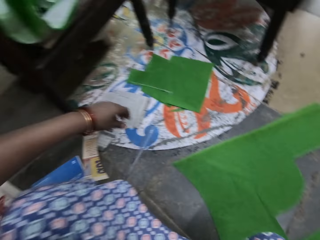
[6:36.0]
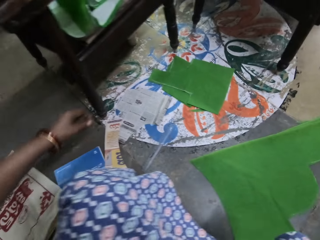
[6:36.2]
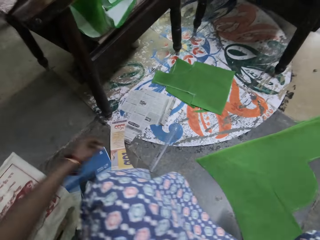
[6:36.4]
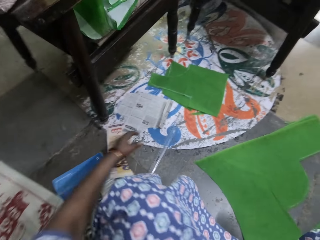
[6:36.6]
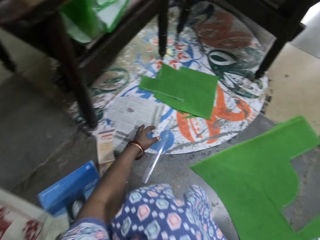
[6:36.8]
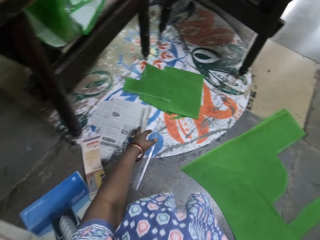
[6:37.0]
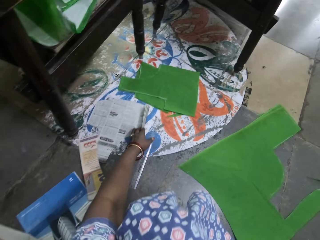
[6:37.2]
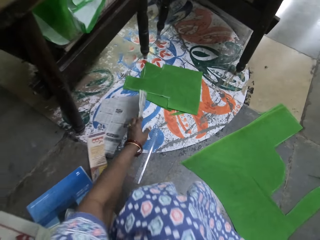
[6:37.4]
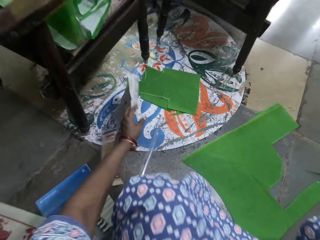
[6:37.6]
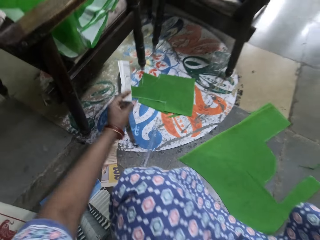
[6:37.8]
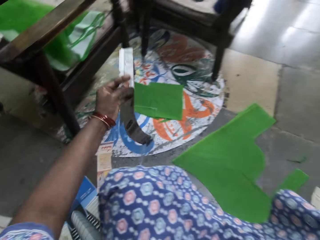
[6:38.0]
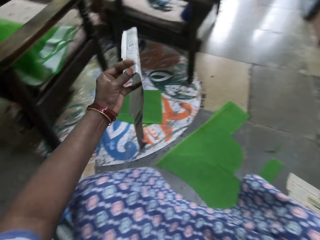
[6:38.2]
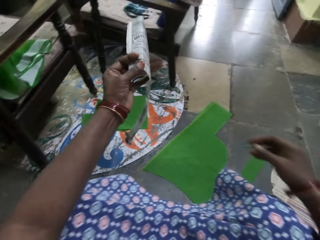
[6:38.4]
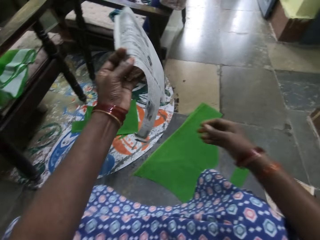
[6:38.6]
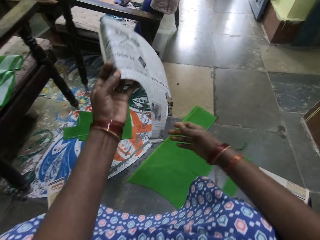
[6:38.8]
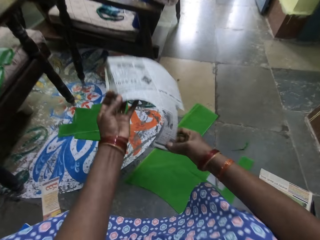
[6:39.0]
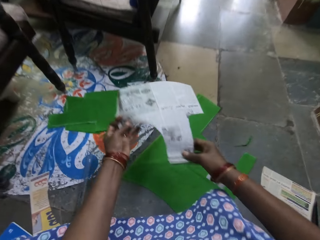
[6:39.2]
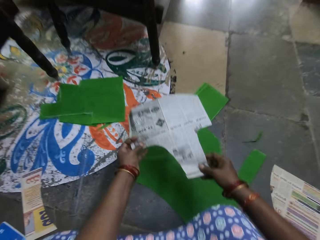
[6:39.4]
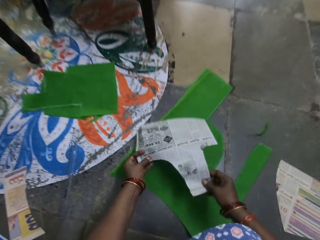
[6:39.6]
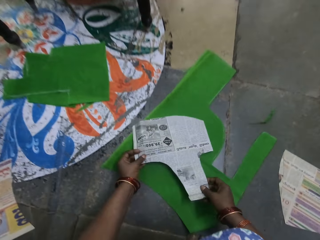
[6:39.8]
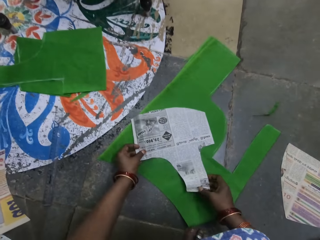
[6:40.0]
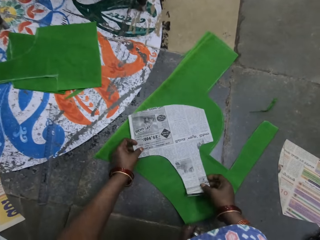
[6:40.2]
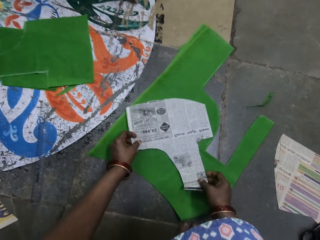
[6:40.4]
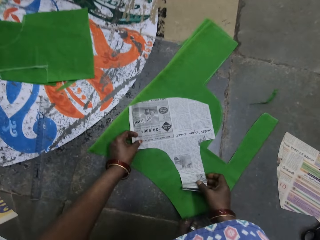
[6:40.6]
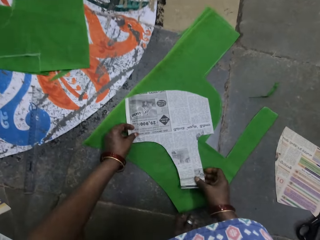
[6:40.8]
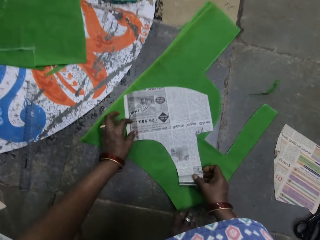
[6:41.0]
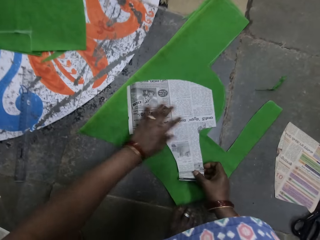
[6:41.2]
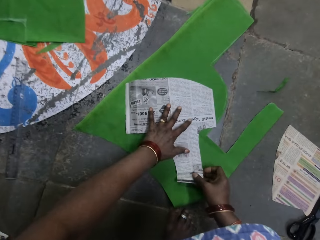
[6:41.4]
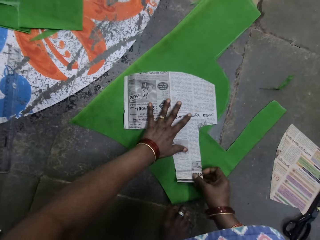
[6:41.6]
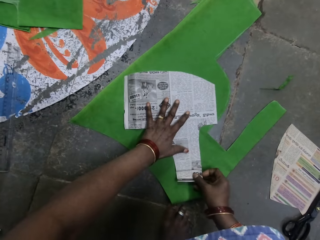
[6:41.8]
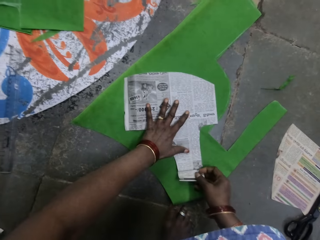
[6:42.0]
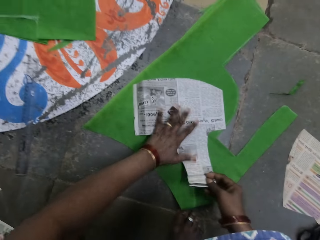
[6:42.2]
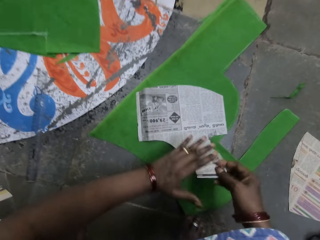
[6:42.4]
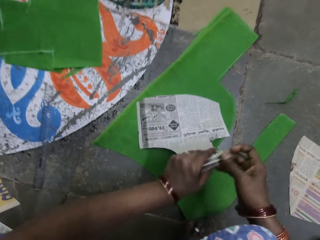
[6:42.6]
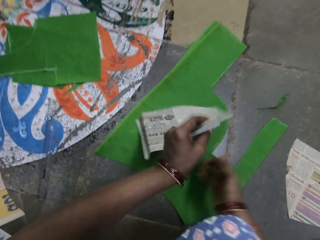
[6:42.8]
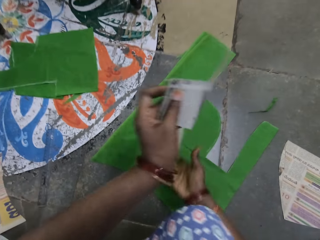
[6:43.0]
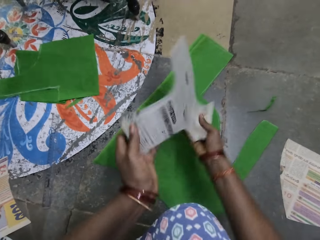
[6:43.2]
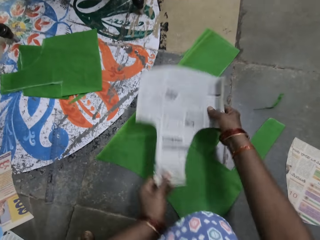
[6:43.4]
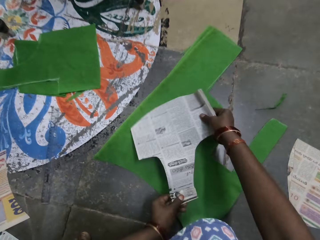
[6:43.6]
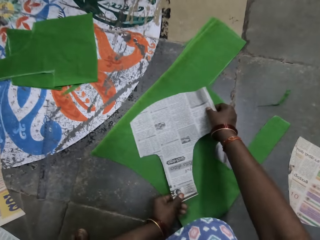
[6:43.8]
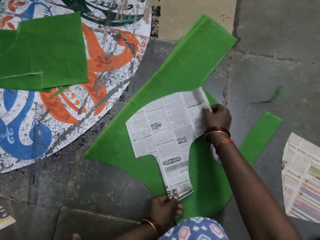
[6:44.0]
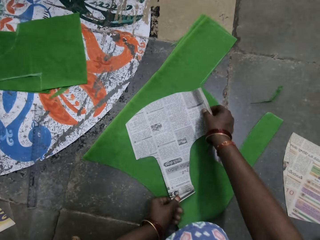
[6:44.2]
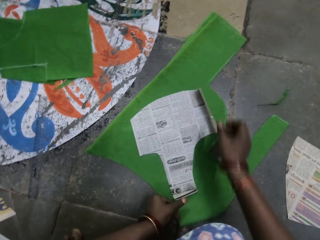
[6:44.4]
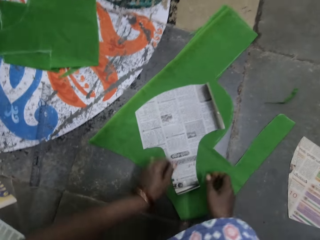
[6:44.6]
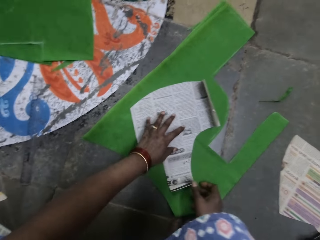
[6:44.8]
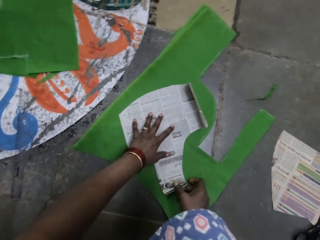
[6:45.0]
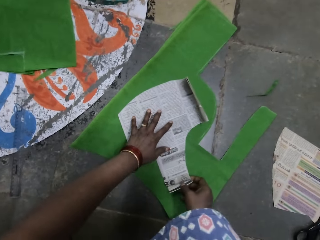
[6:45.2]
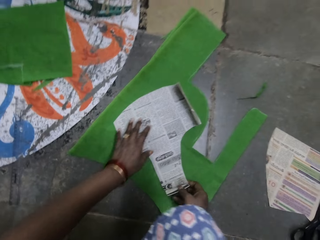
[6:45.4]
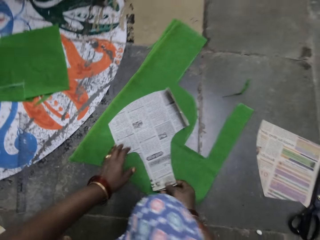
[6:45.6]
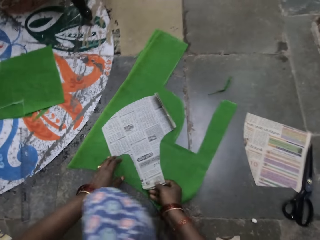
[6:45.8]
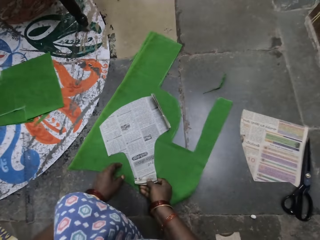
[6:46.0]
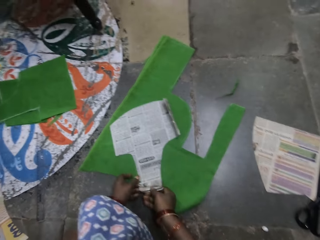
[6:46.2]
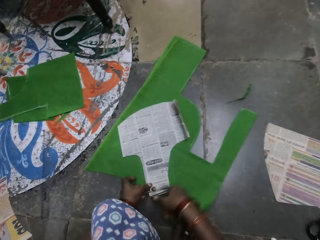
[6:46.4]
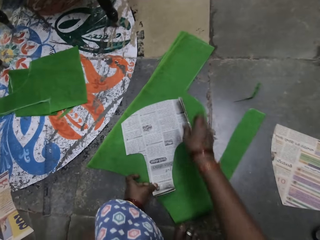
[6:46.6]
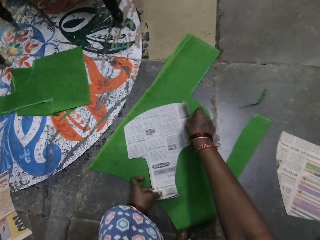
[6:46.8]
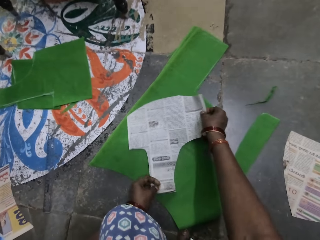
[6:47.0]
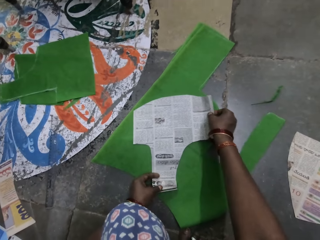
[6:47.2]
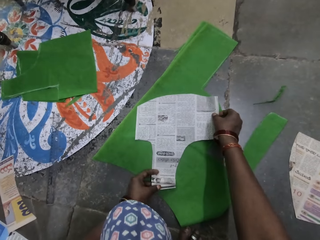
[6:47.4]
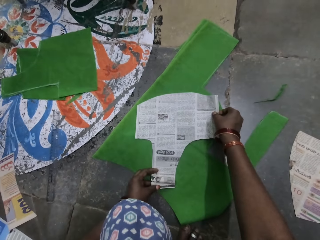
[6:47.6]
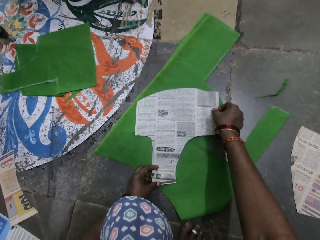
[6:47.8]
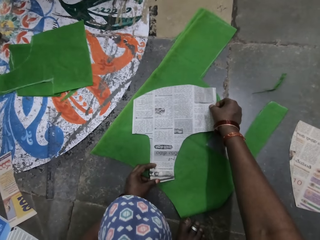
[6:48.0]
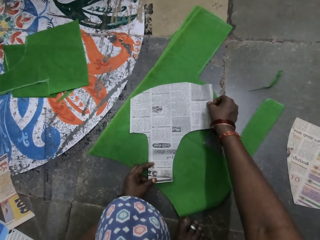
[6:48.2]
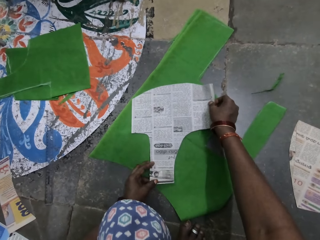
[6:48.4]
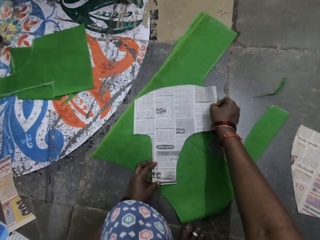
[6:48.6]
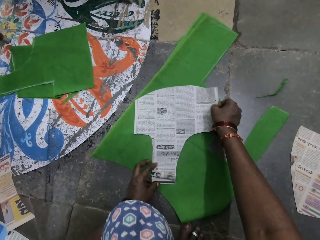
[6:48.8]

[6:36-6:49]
The camera wearer picks up the piece of paper or magazine on the floor. They put the piece of paper on the piece of cloth or fabric on the floor. They hold the piece of paper on the piece of cloth on the floor. They turn the magazine on the fabric and put the magazine on the fabric.

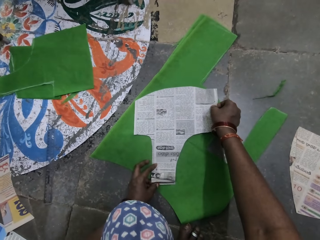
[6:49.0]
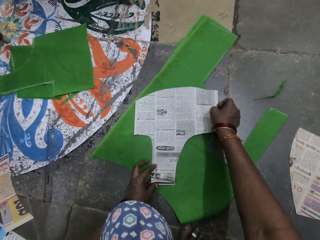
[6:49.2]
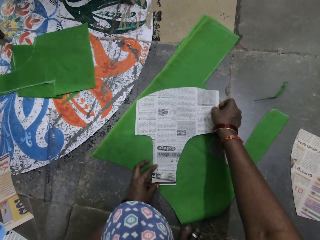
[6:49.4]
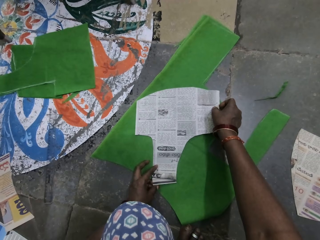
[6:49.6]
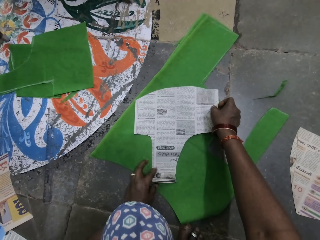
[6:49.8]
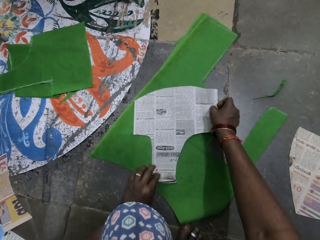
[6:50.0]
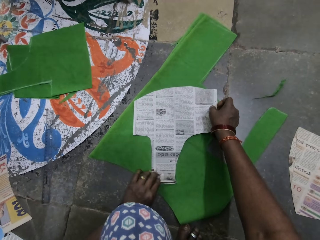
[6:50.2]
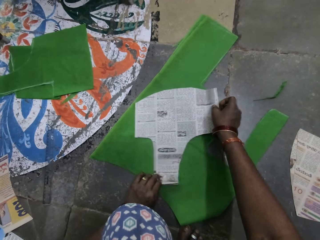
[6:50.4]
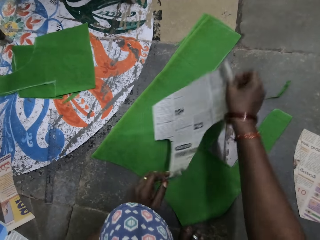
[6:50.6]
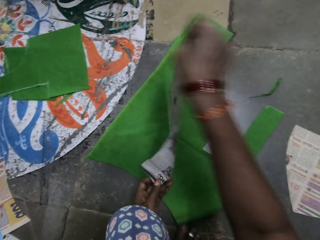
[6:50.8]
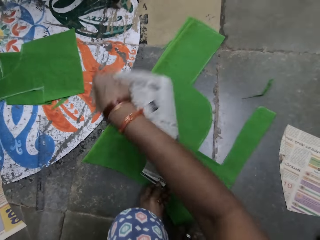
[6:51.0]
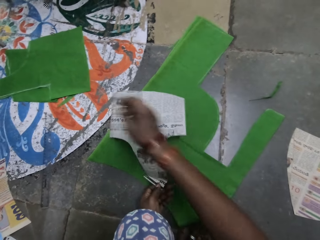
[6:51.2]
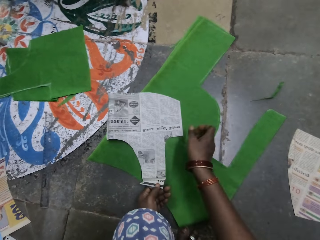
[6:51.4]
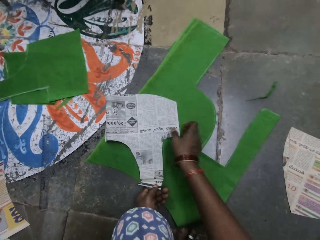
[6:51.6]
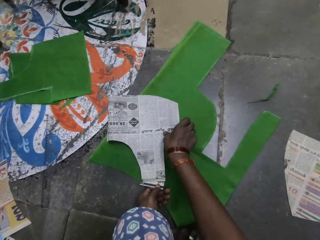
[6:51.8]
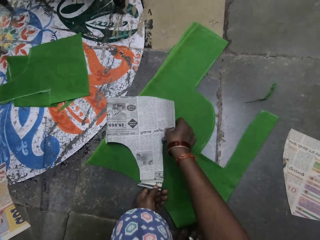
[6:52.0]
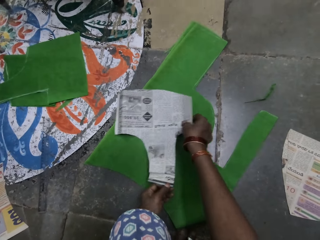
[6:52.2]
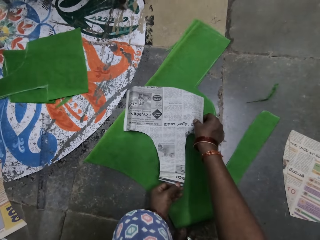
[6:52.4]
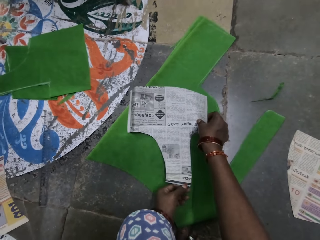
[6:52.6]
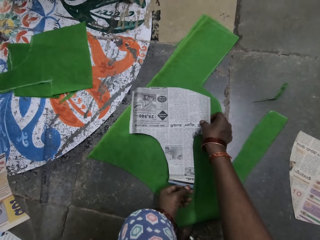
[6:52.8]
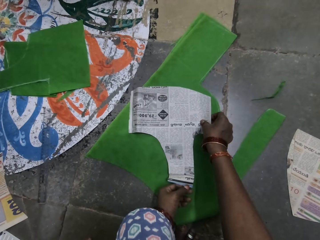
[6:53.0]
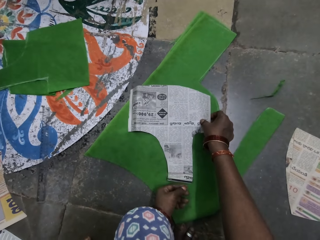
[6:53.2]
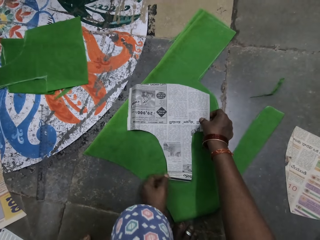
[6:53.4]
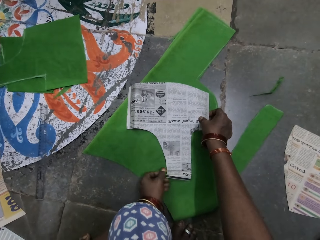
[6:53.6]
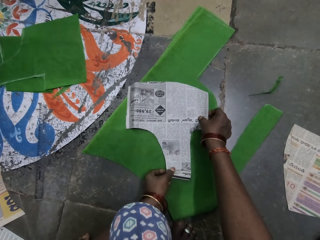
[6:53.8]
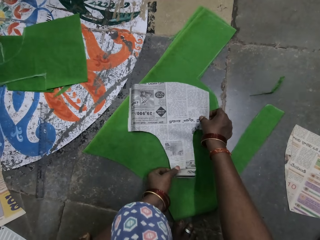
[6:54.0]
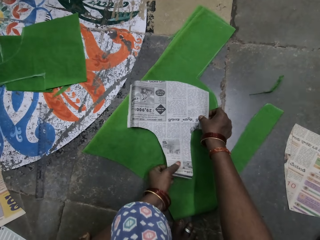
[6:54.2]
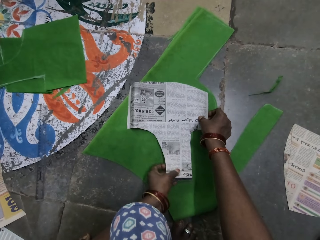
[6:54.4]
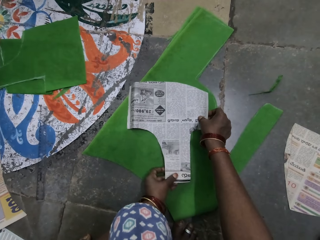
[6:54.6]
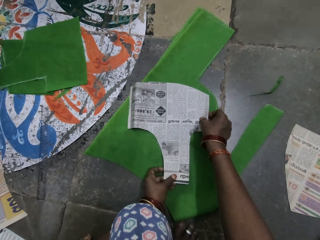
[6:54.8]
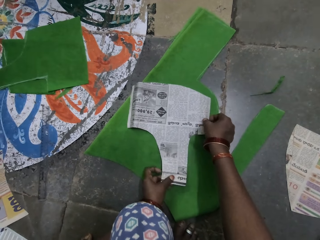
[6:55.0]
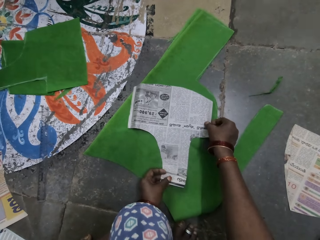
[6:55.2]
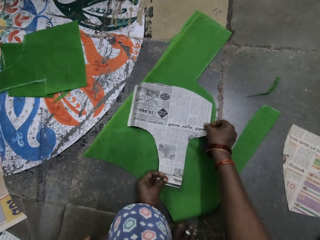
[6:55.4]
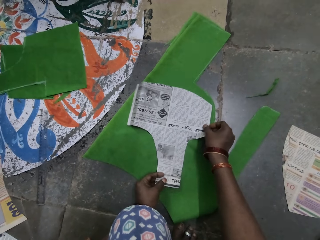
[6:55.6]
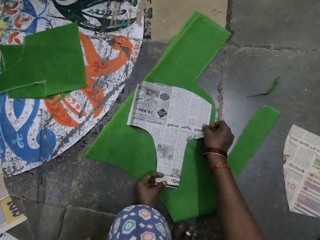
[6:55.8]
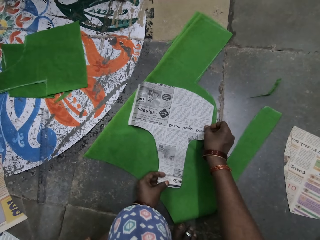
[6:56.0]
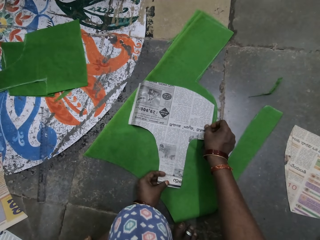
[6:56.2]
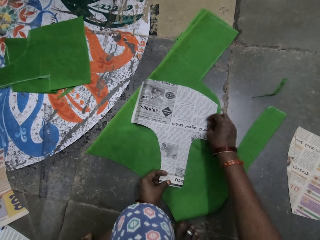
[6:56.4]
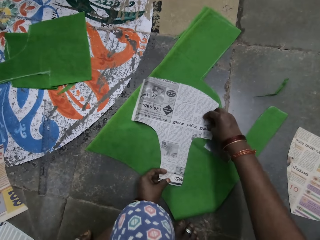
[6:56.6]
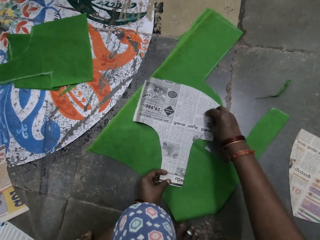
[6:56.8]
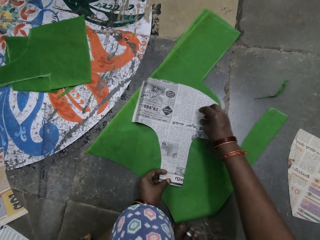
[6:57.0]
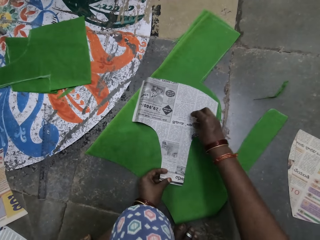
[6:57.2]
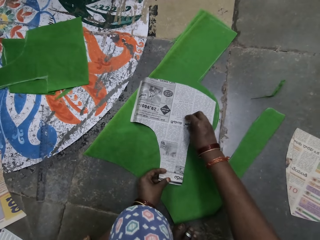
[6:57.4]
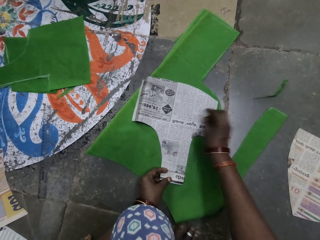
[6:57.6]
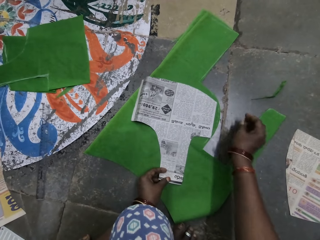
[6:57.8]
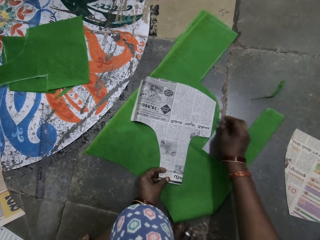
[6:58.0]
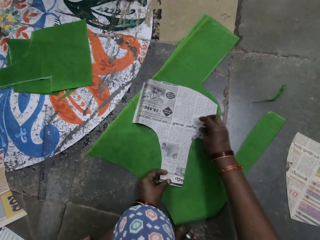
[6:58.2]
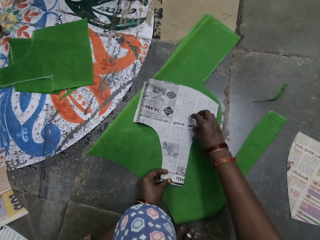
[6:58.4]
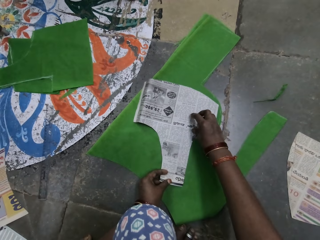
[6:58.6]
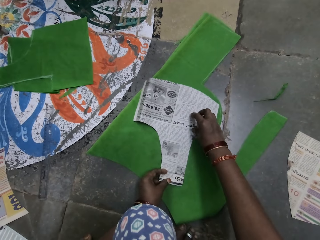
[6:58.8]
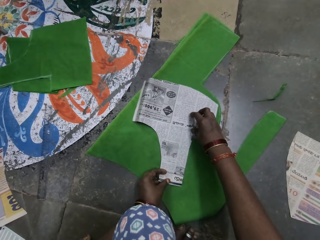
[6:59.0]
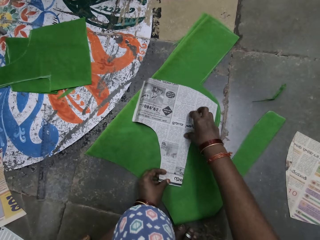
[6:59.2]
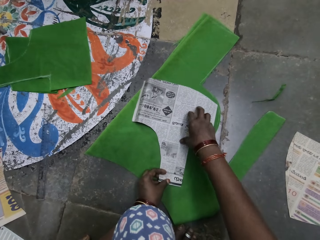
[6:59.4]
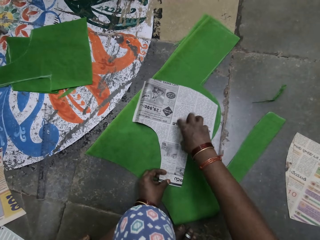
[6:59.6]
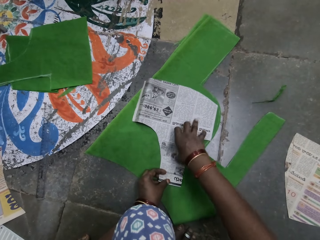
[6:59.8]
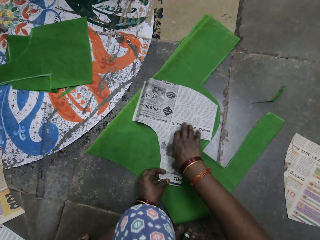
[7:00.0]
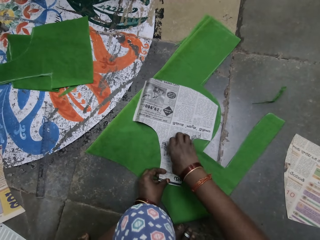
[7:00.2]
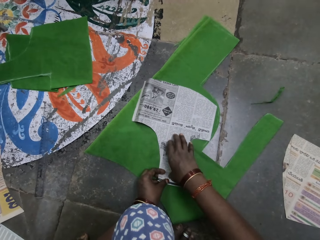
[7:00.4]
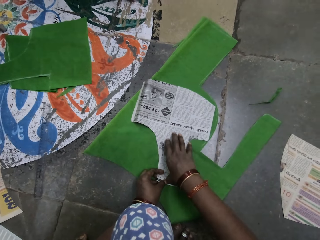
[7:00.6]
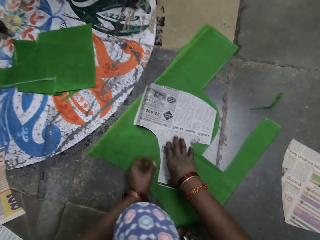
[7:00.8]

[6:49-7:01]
The camera wearer turns the piece of paper with her hands on the piece of cloth. She holds the piece of paper on the piece of cloth on the floor.
